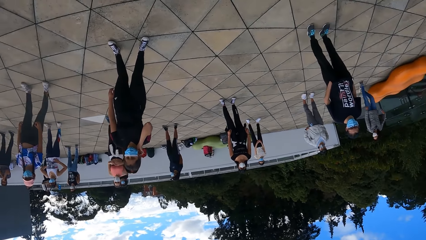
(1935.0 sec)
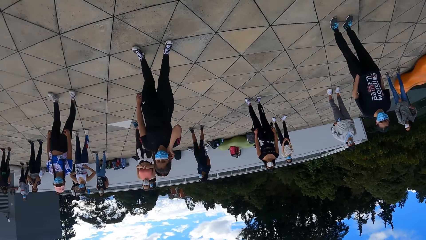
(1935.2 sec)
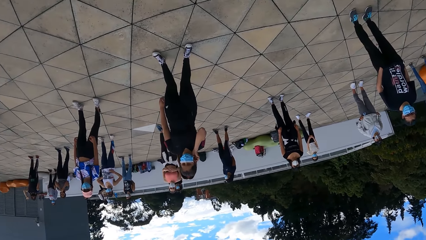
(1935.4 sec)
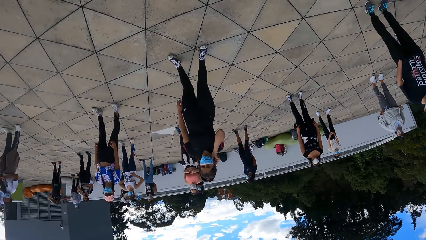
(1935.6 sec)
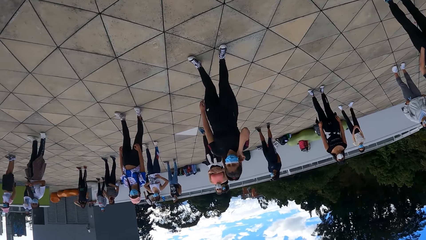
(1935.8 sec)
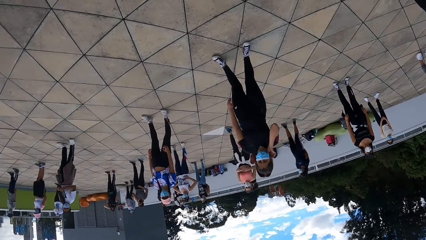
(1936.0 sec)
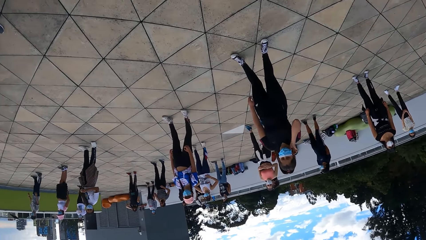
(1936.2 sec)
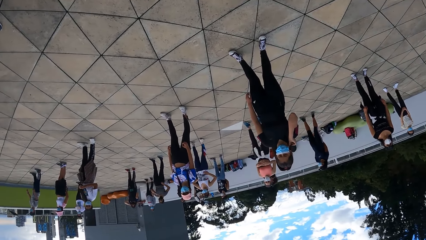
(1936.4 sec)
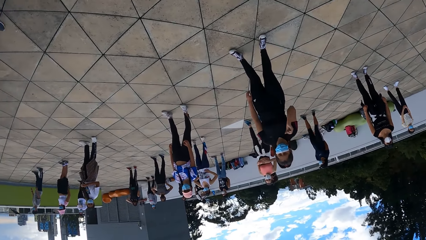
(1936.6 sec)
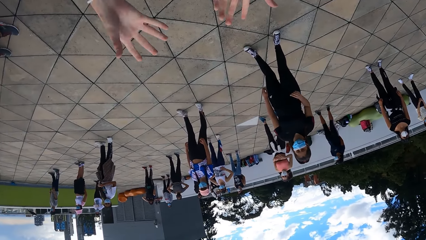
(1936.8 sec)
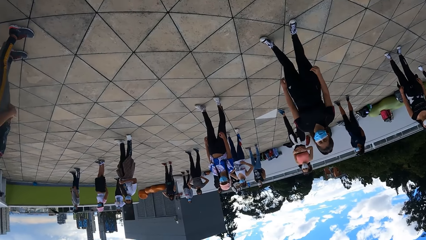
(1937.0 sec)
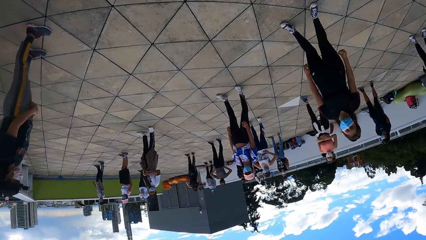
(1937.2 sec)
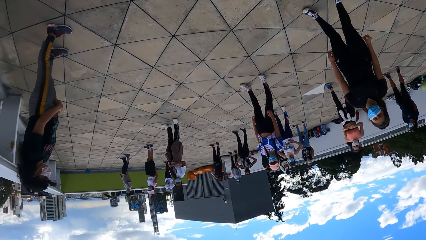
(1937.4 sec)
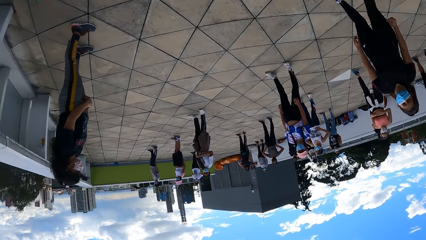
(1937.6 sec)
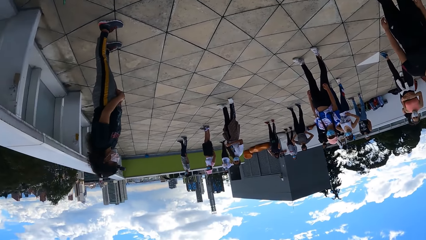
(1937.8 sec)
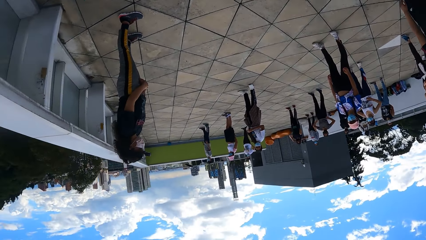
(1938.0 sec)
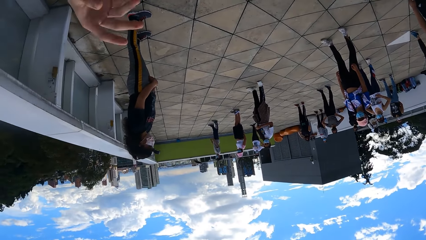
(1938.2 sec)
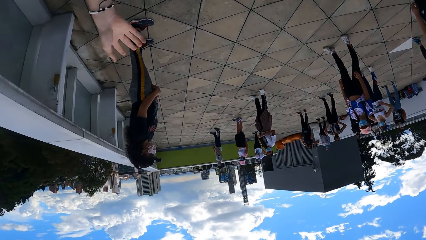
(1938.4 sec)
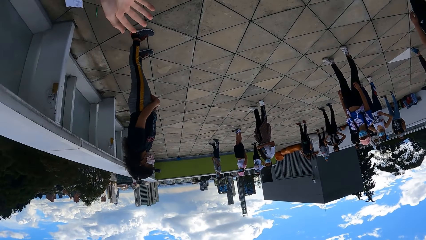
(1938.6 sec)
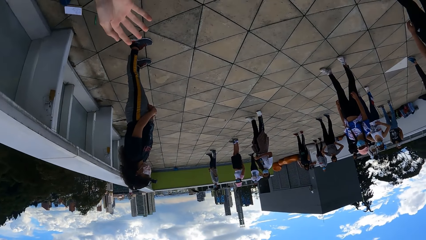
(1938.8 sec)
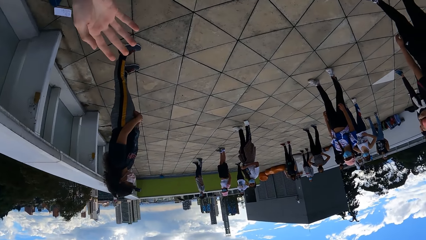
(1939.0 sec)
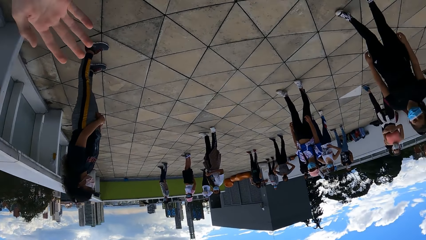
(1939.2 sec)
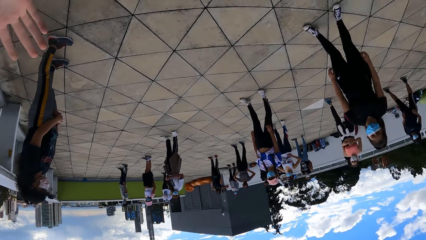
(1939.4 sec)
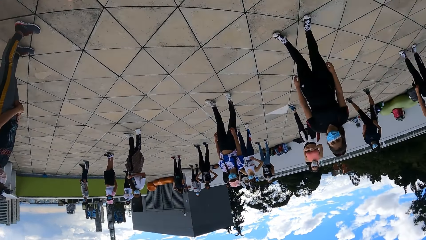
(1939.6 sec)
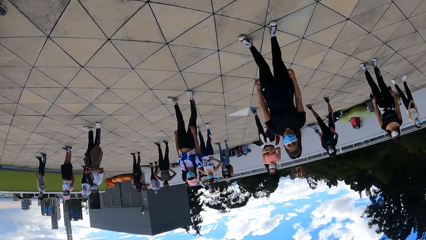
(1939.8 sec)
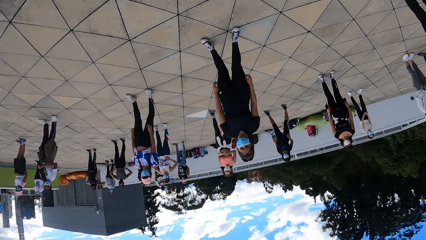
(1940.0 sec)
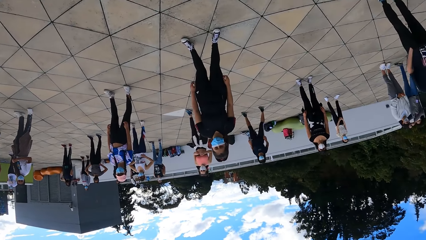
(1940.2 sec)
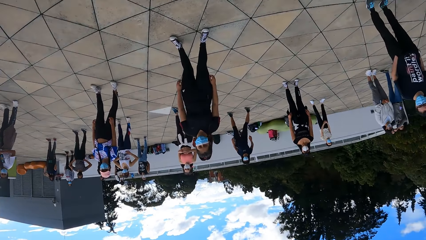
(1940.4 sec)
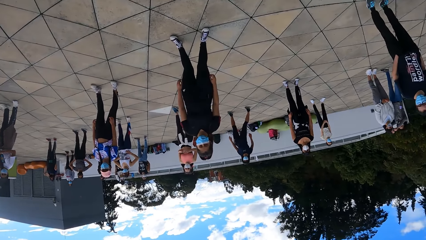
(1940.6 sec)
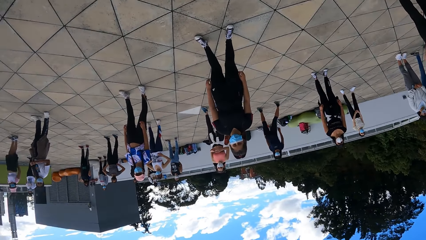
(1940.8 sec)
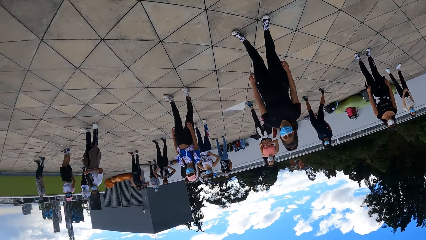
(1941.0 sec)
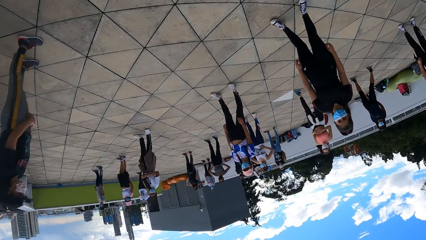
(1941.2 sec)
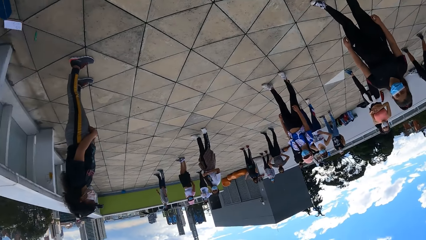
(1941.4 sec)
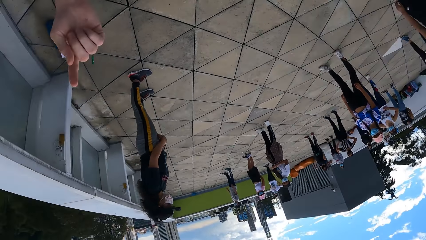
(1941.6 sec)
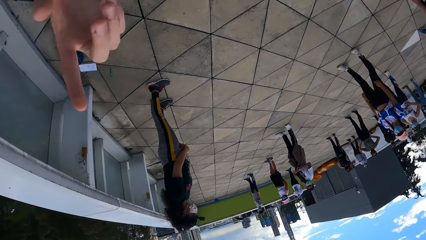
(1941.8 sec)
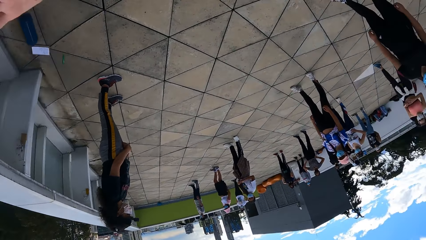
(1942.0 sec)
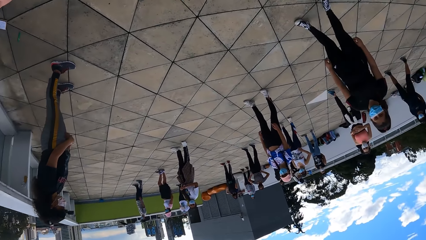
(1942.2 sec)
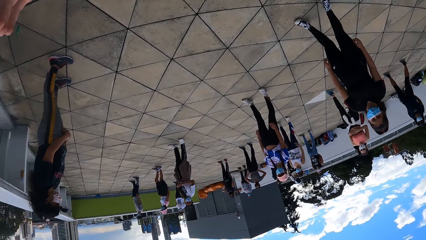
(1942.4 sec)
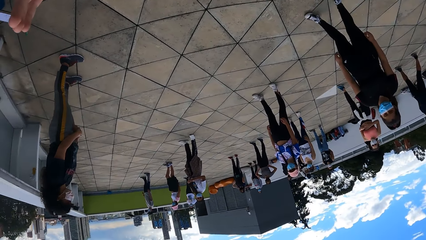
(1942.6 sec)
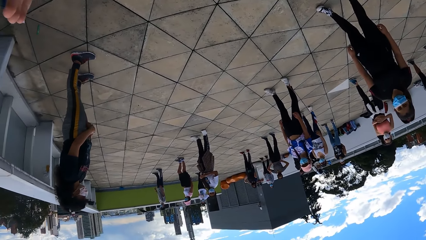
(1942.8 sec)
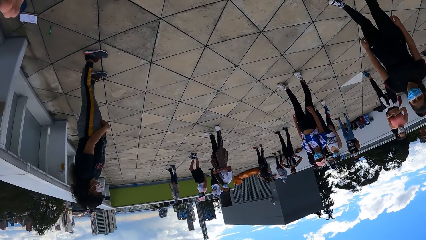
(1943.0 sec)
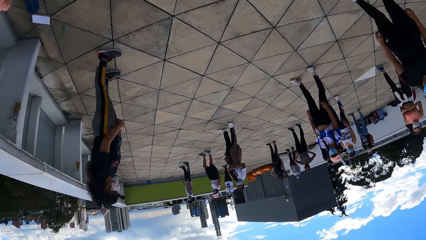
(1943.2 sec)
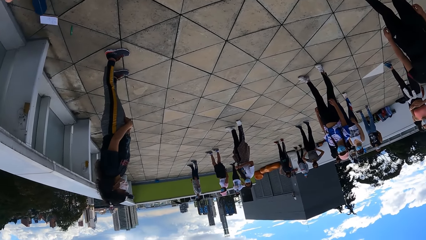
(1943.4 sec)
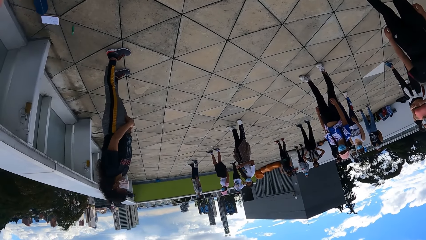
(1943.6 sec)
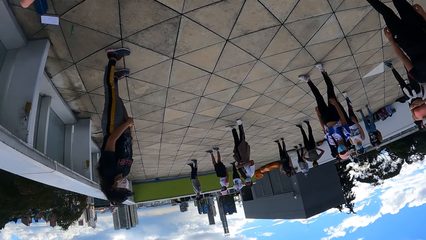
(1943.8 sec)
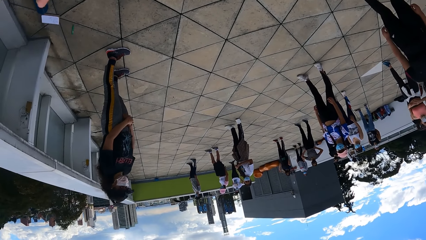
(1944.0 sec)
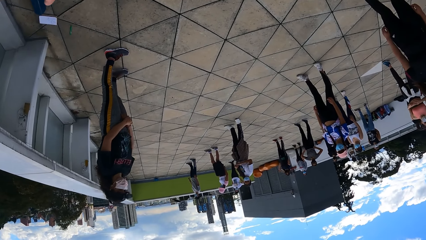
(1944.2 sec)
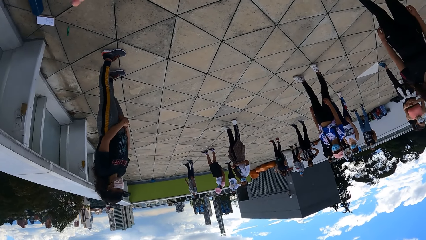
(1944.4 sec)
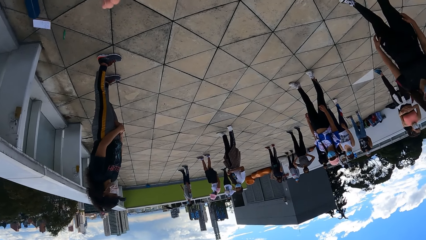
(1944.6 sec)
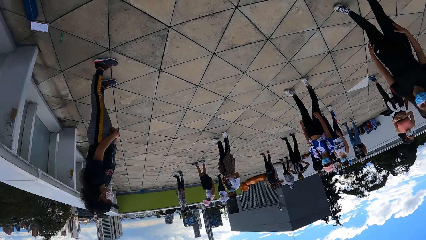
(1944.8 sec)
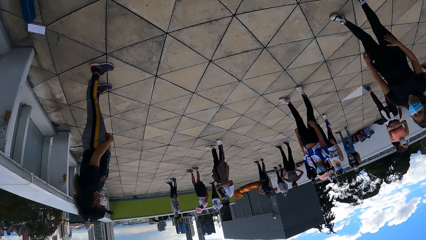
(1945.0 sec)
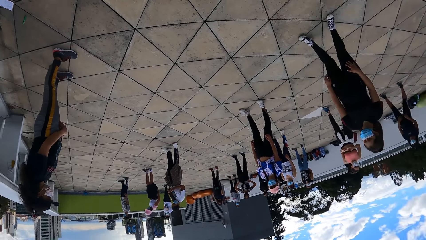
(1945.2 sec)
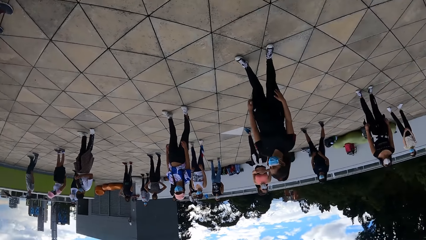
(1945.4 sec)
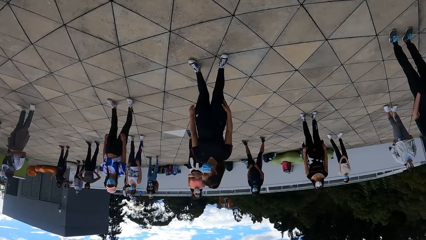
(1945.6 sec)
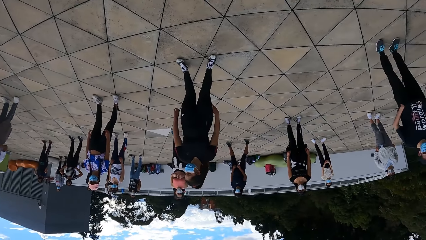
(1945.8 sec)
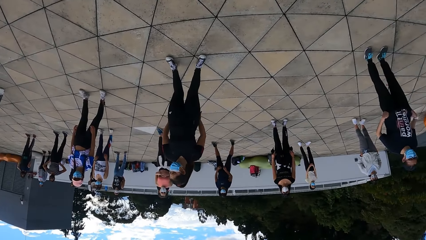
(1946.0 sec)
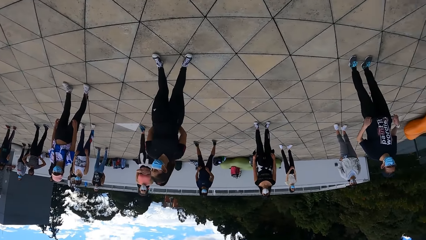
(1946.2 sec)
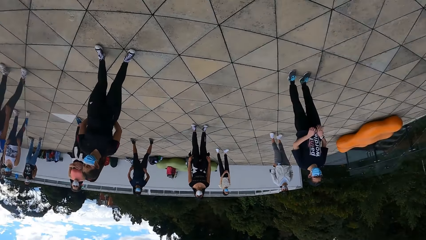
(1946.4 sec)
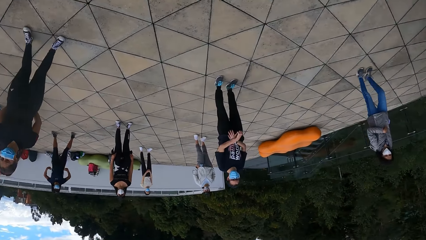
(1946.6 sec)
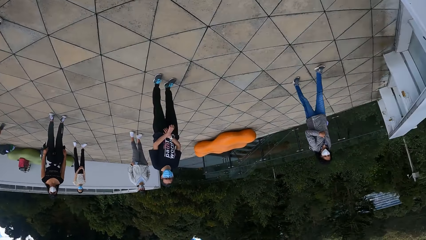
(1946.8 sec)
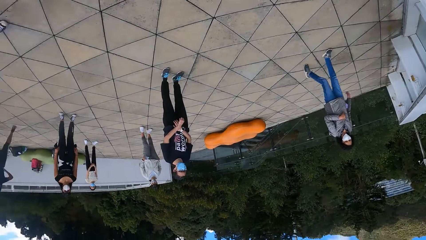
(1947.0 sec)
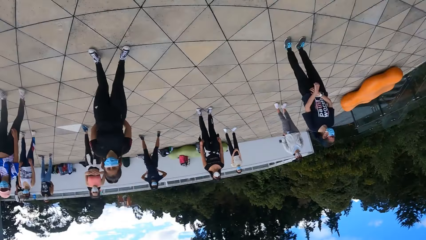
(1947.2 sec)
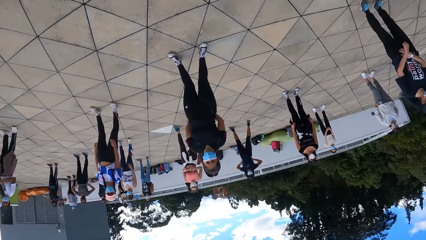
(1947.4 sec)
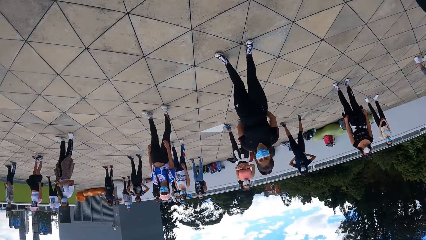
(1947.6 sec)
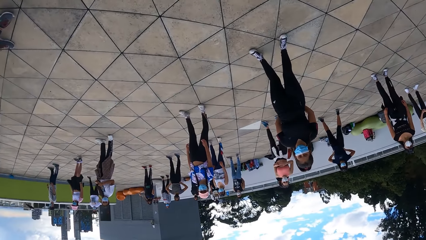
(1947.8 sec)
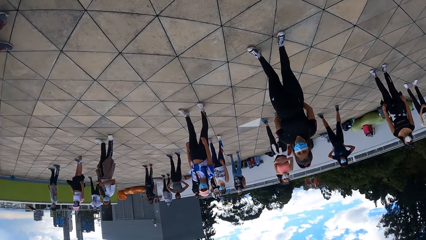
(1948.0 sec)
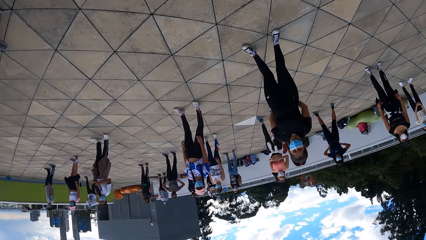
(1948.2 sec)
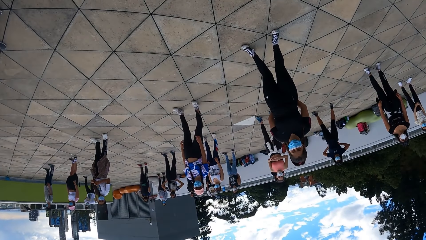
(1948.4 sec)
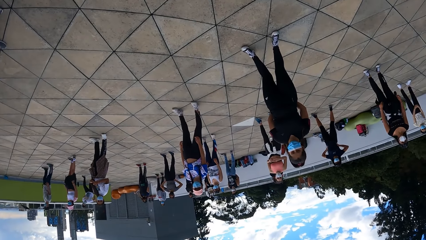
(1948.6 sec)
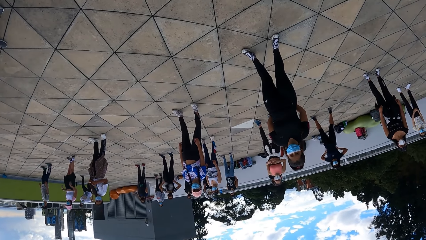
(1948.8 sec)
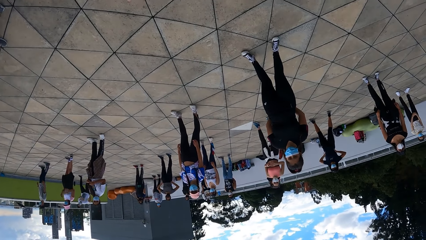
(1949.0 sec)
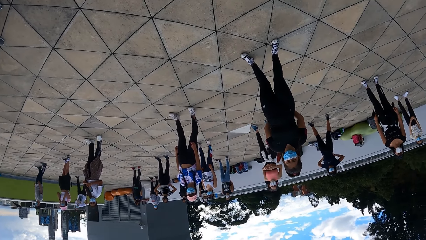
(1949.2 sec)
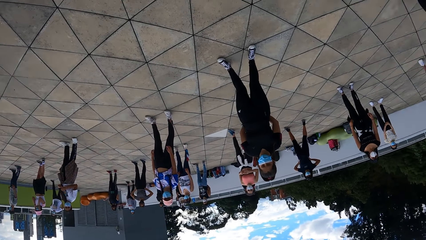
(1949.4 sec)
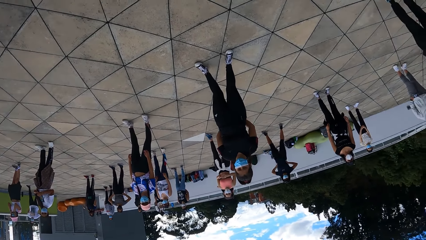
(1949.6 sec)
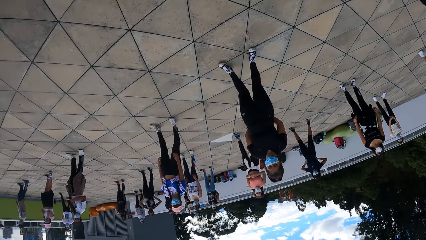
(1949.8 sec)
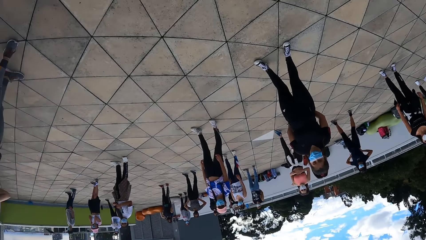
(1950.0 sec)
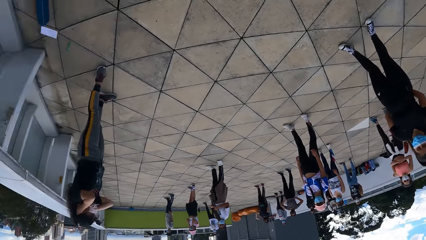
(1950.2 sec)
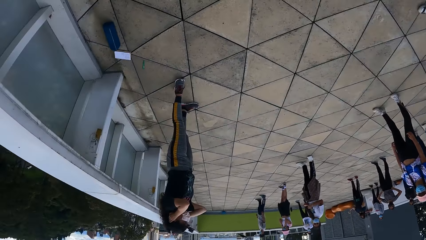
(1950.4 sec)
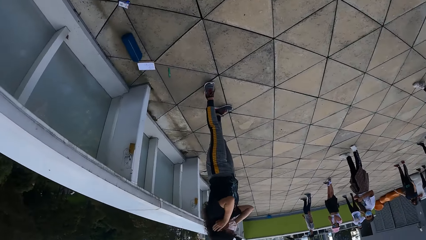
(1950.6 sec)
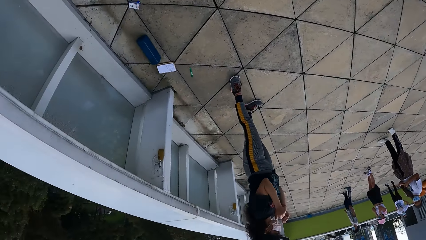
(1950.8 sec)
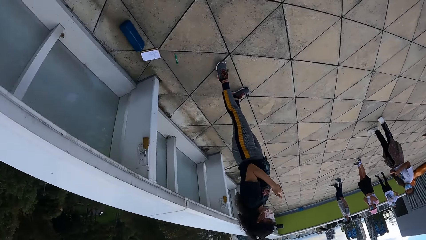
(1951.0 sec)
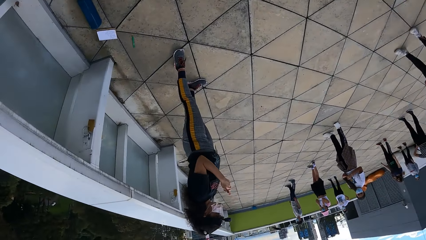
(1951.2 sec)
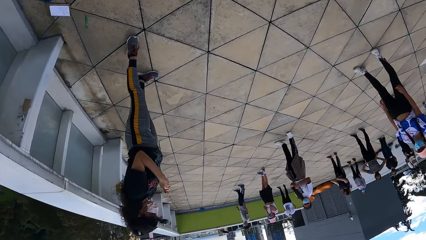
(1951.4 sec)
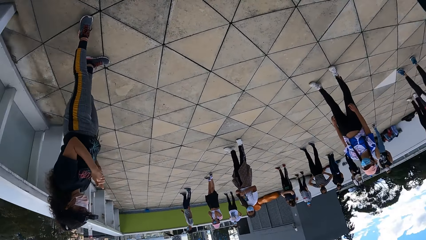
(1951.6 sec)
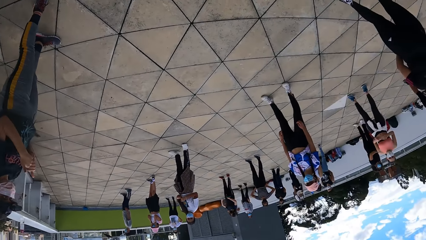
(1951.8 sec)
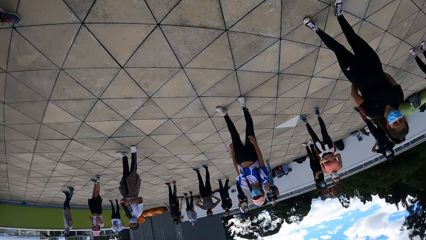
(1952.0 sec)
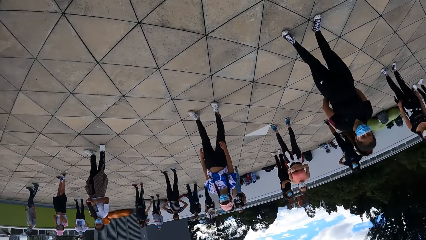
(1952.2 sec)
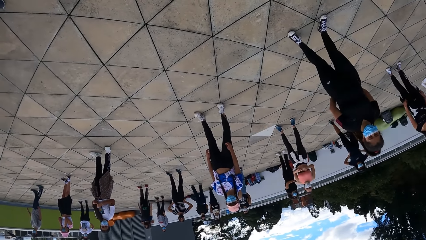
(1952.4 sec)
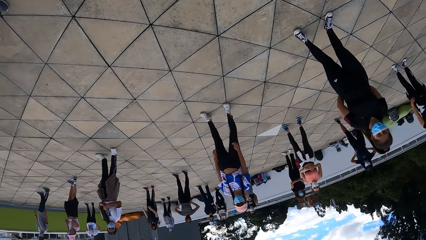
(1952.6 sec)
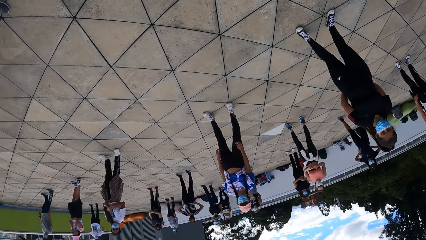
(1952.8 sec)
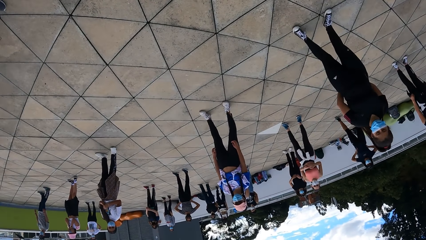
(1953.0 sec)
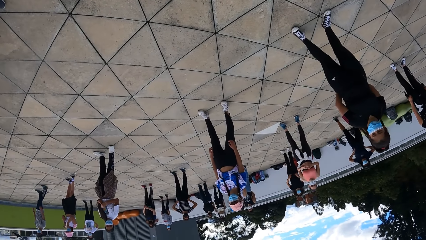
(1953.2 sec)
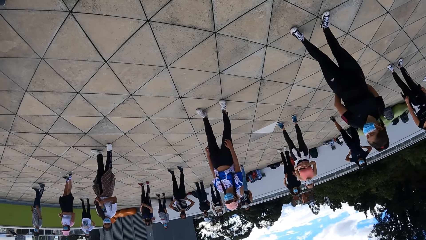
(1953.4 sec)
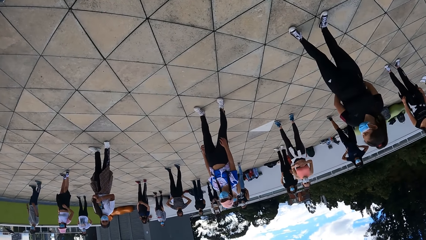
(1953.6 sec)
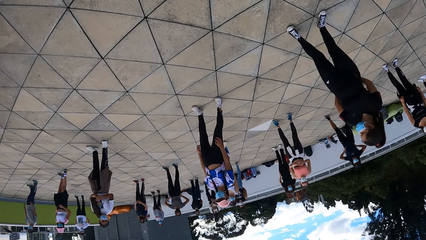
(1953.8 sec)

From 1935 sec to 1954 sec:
The camera wearer gesticulates with both hands. She gesticulates with her left hand.
